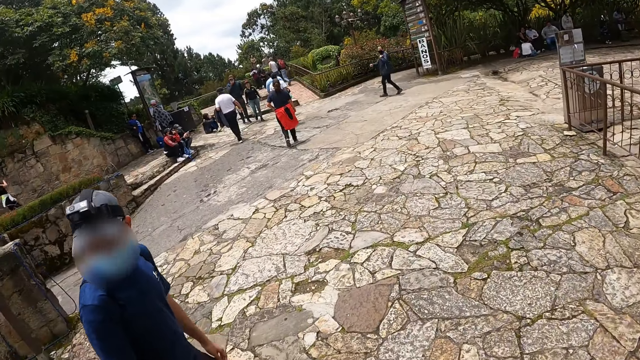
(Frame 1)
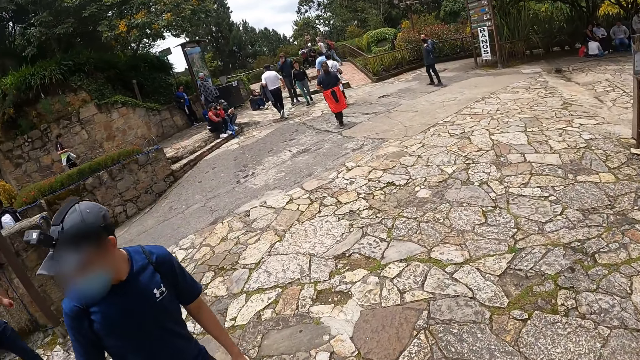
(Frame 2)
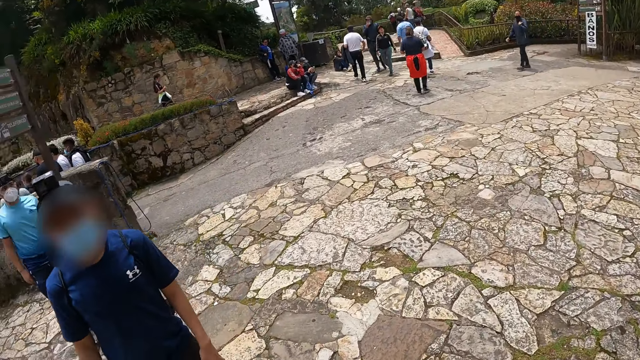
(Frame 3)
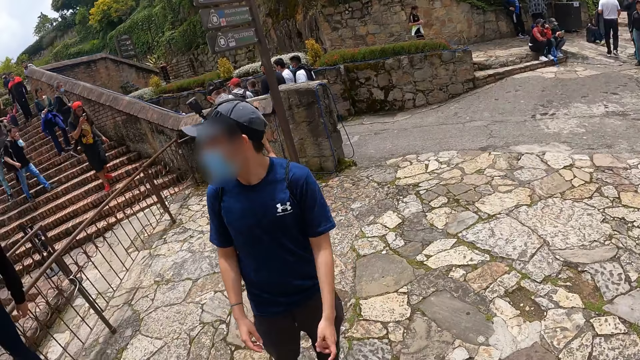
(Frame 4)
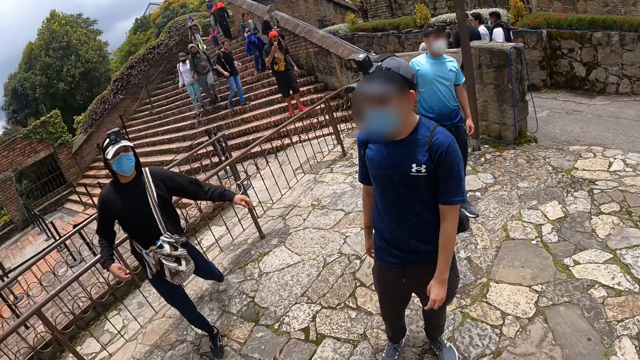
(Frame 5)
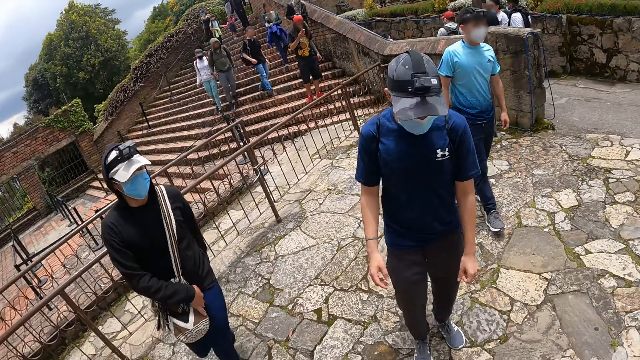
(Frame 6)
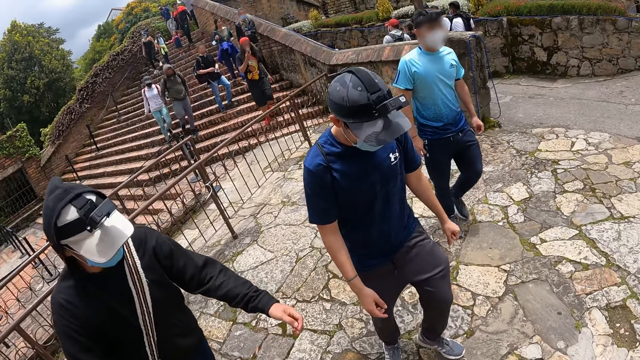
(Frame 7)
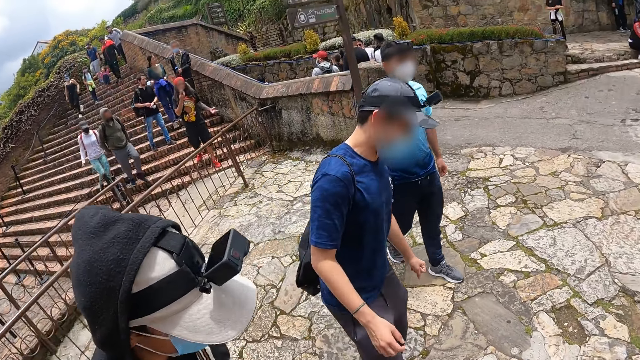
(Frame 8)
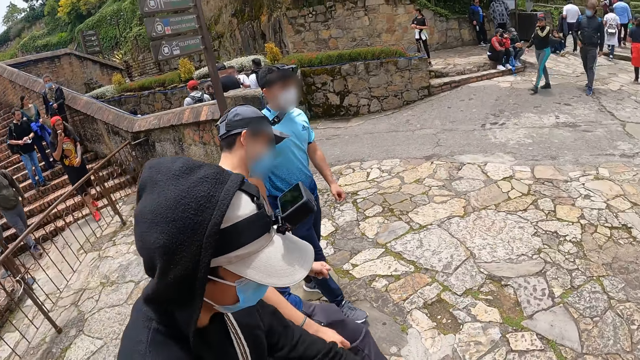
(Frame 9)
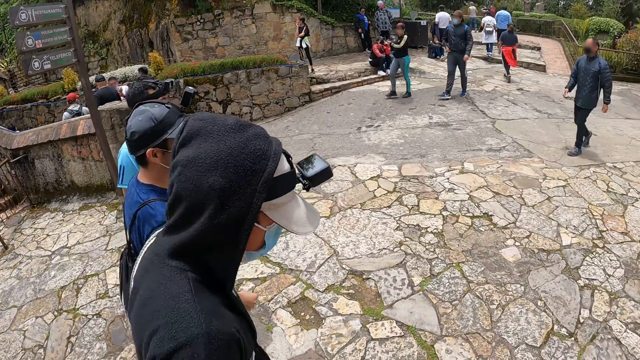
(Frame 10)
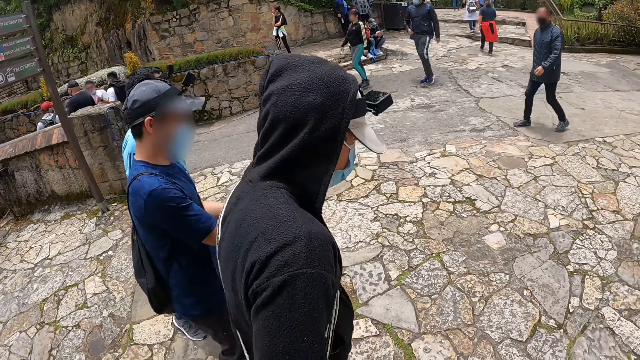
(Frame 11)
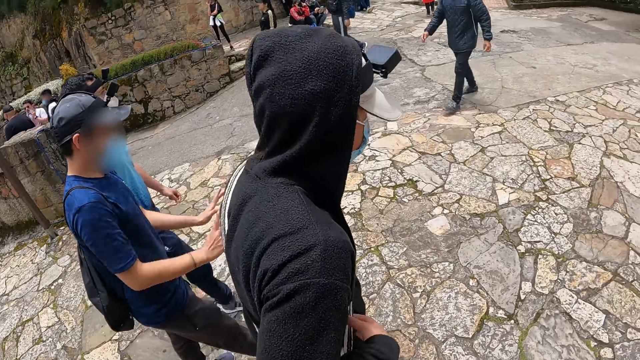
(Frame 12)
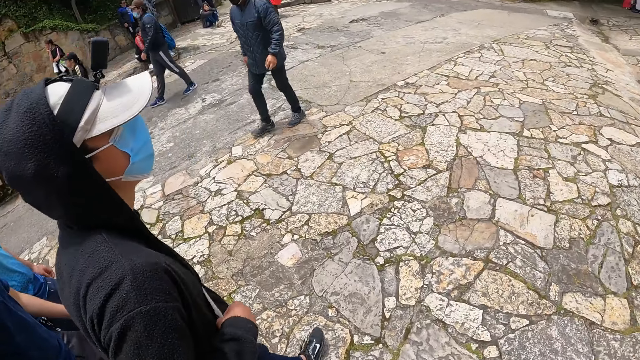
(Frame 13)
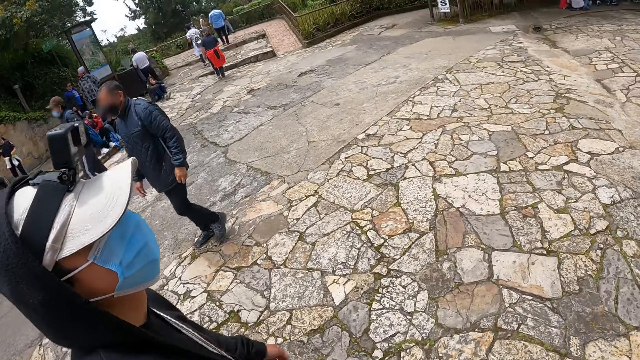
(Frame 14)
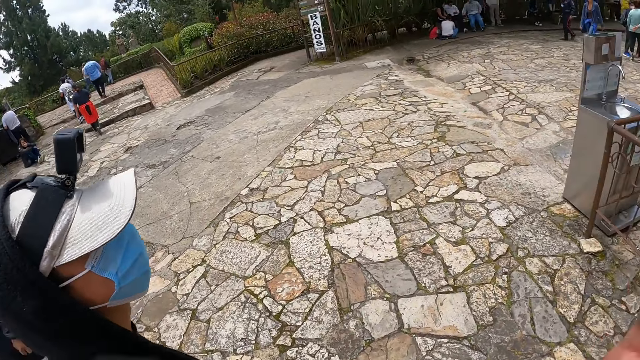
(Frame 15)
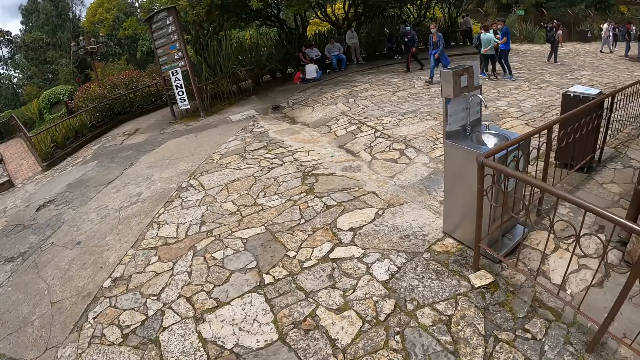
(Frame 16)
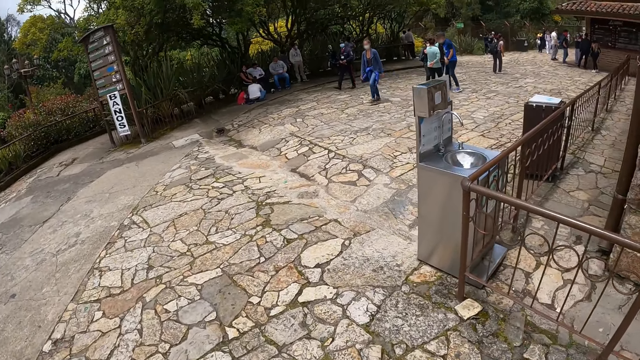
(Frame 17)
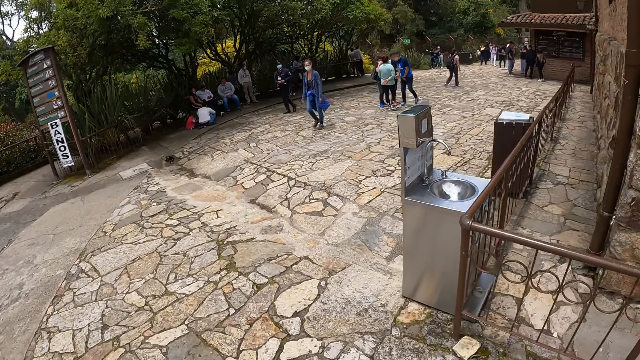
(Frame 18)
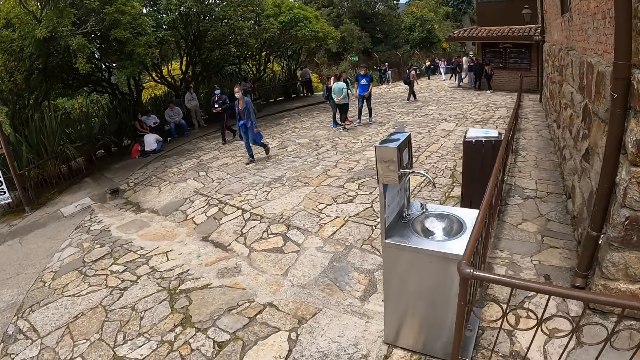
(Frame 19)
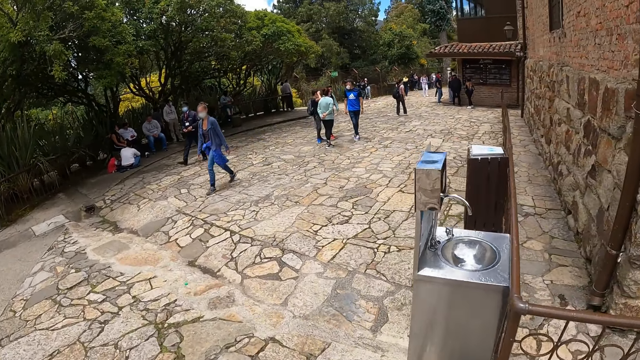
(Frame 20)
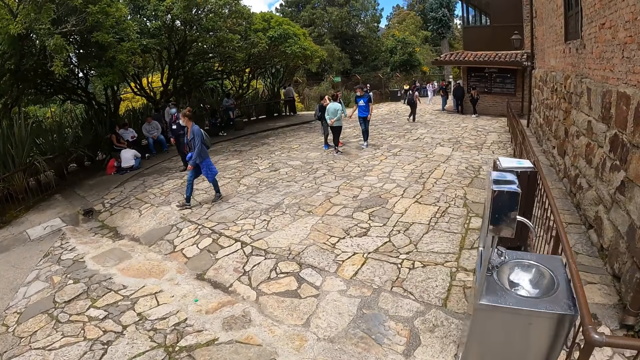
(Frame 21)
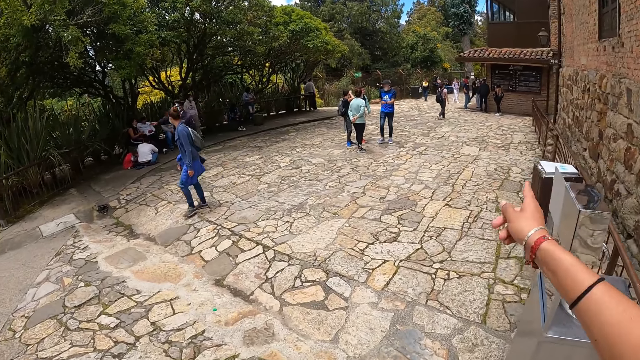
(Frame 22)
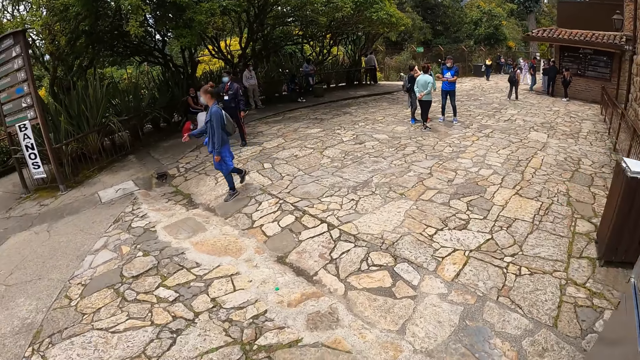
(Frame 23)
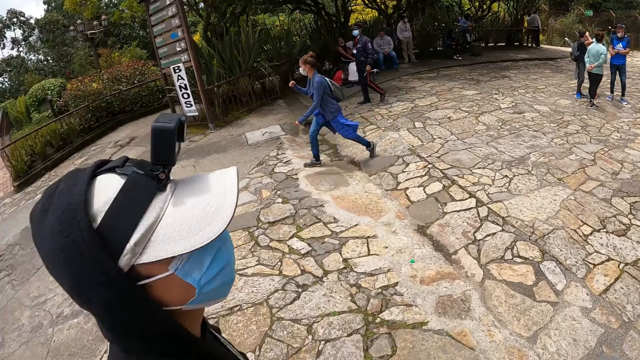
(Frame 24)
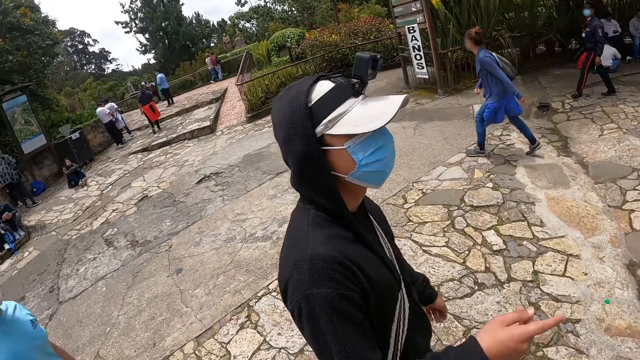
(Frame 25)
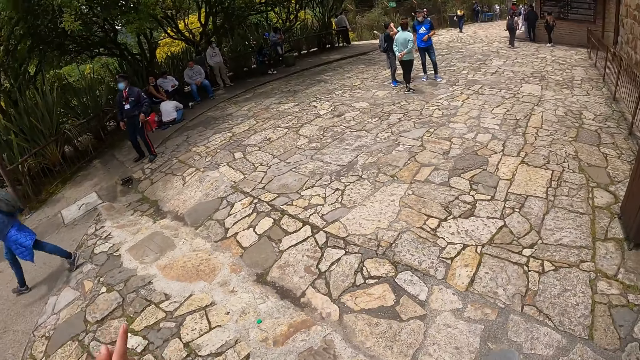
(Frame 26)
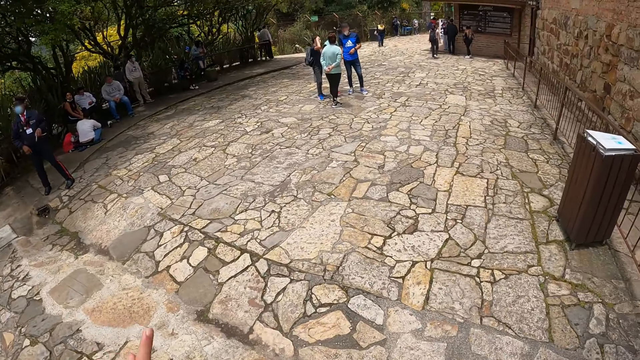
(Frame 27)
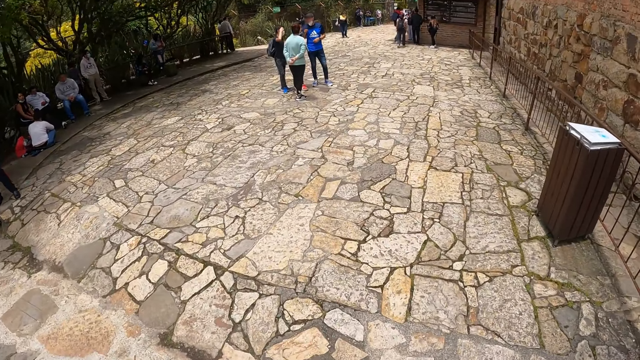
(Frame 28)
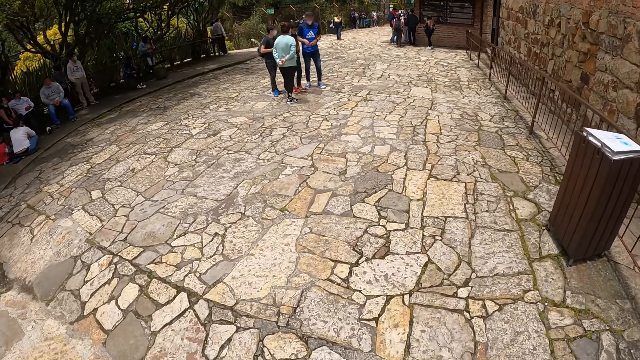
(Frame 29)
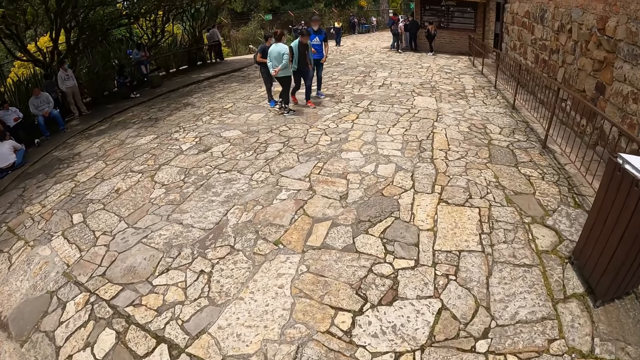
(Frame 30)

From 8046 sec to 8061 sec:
A man walks on the pathway. Another man crosses over a rail on the pathway. The camera wearer looks around. He walks with the men on the pathway. He walks along a pavement path. He points to a direction with his right hand. The other man points to a direction with his right hand.

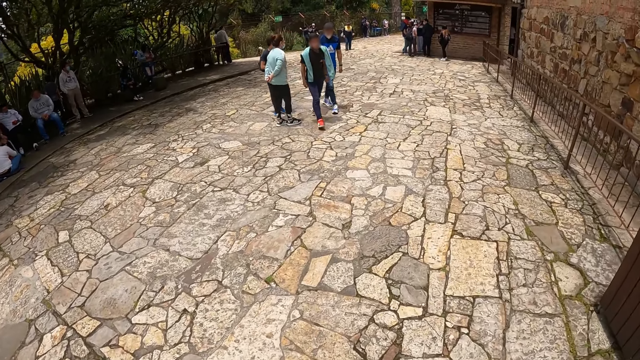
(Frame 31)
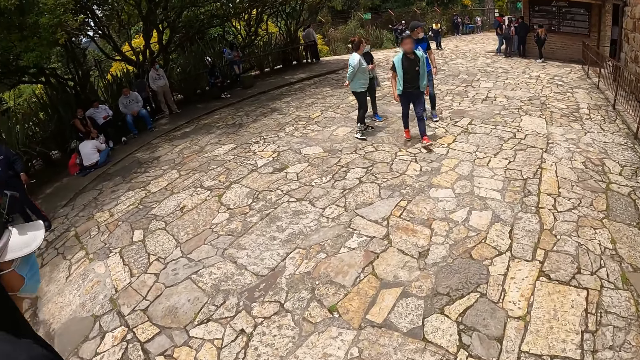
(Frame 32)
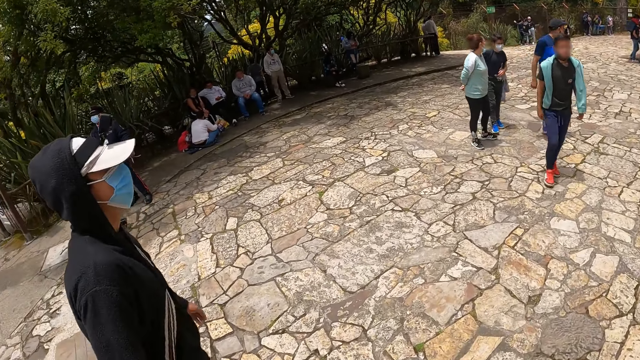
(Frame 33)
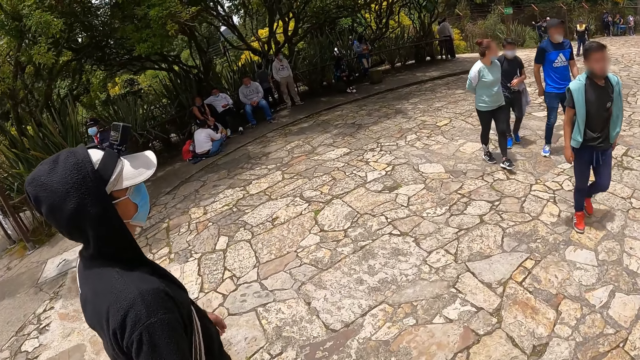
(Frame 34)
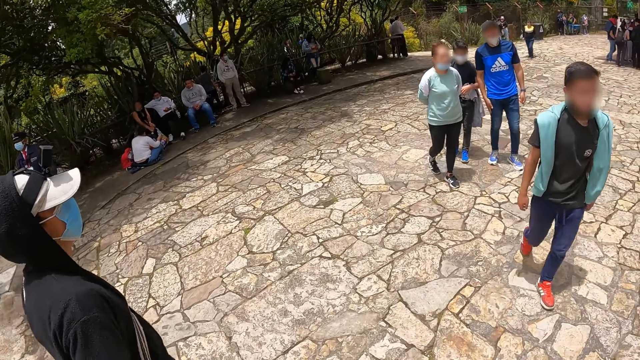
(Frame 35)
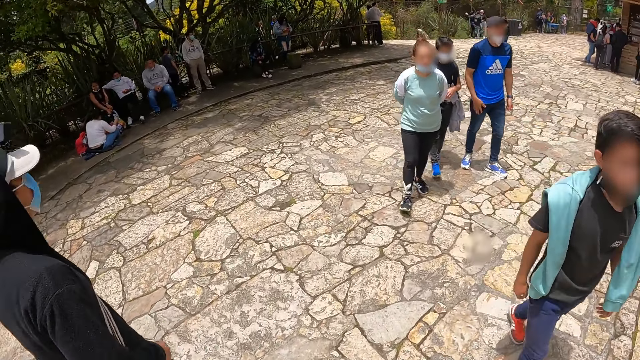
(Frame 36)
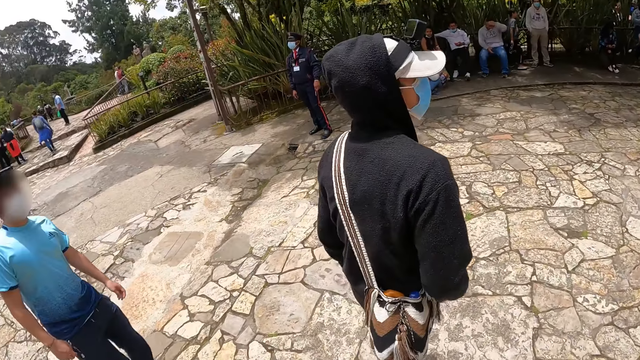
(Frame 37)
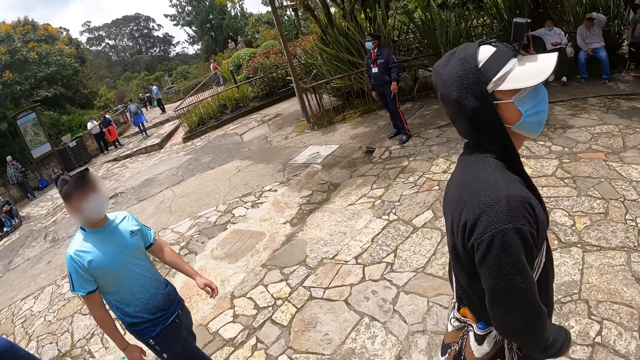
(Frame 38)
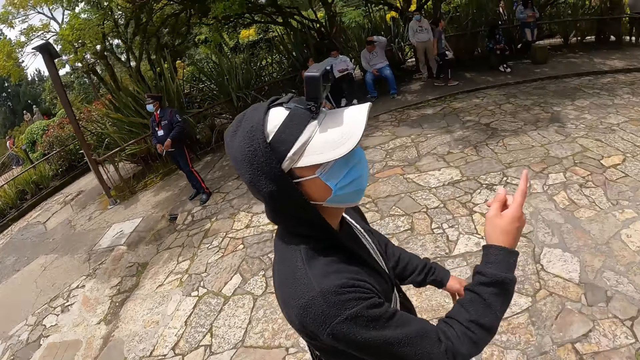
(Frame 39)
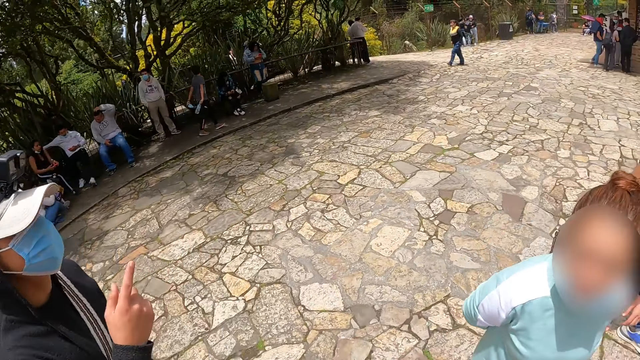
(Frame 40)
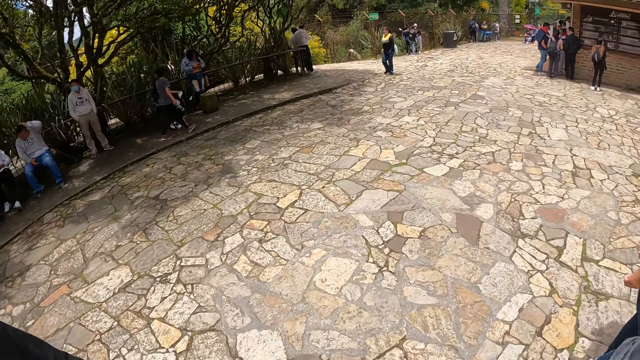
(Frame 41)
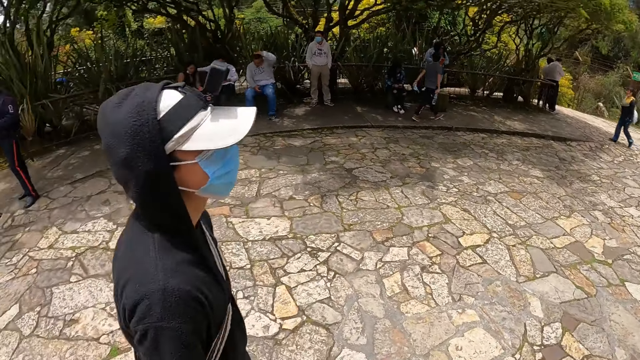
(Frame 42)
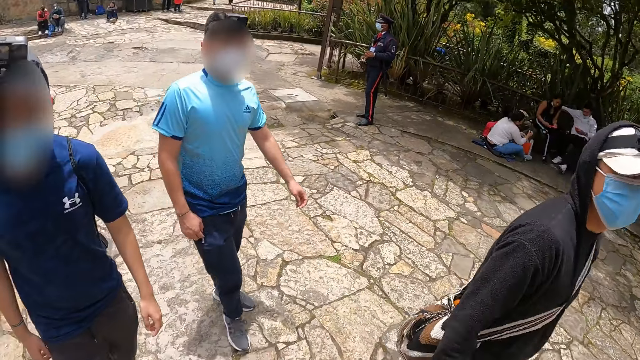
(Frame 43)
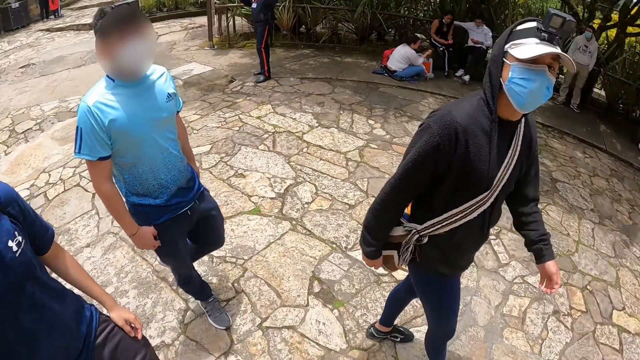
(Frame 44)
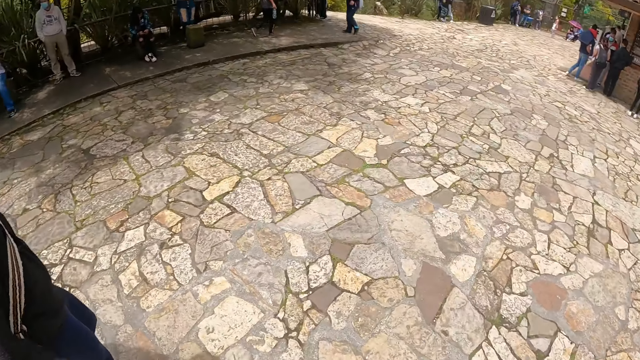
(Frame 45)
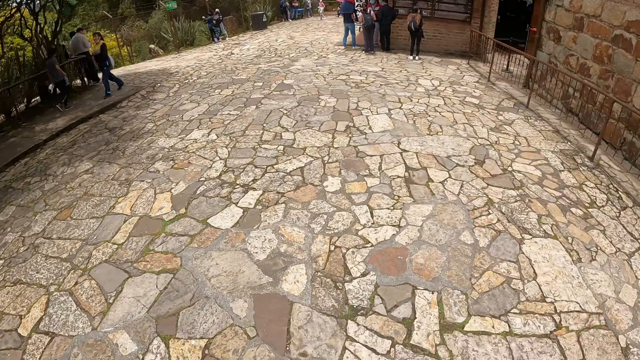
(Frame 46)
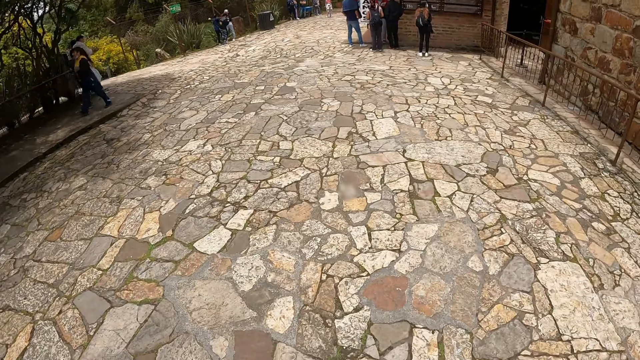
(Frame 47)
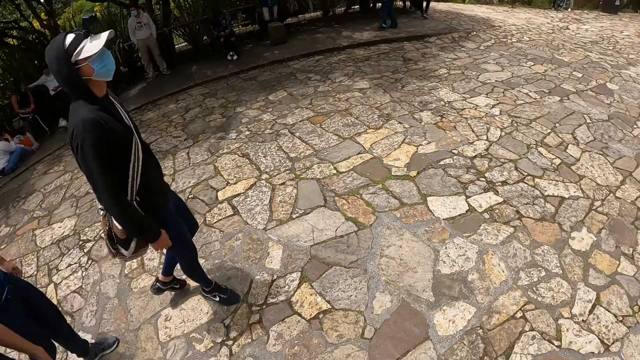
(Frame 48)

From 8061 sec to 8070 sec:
The camera wearer looks around. A man points to a direction with his right hand.
